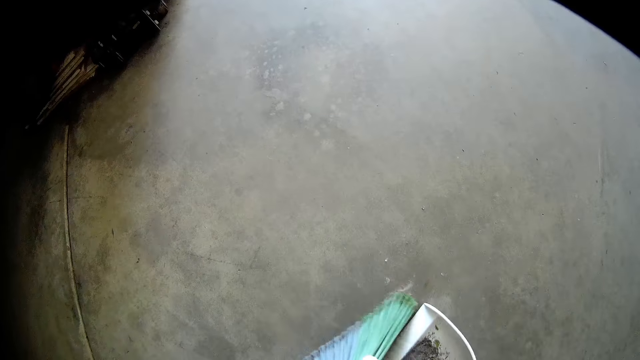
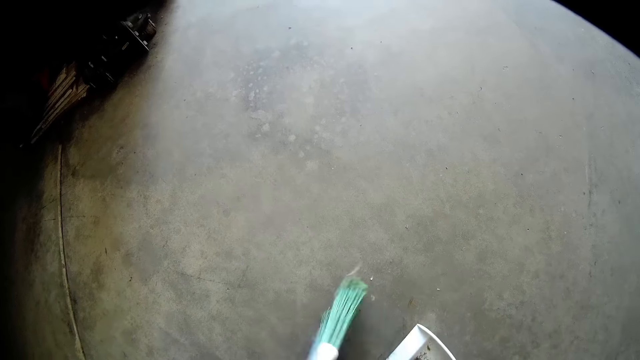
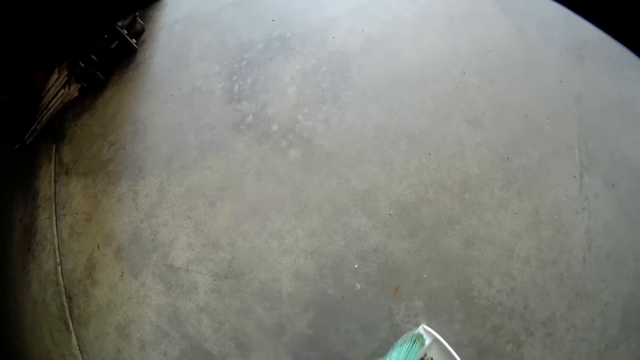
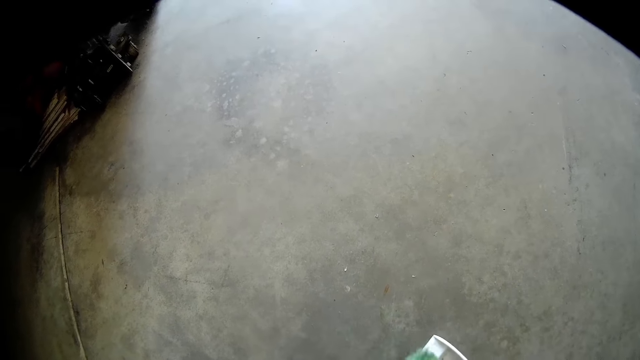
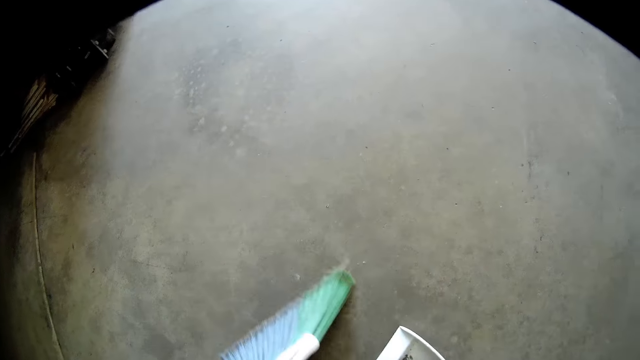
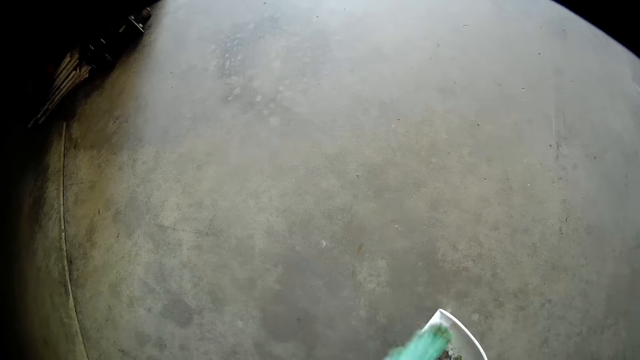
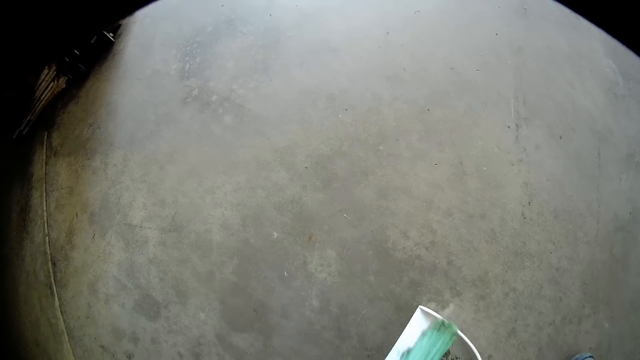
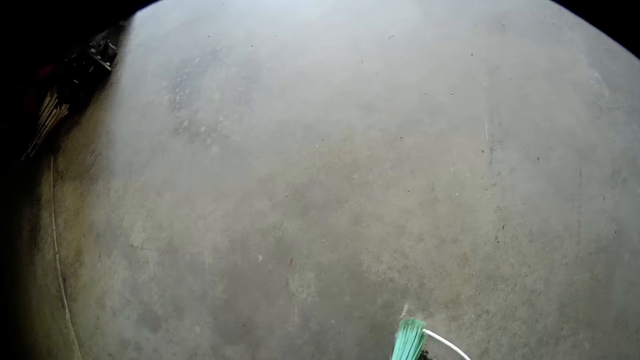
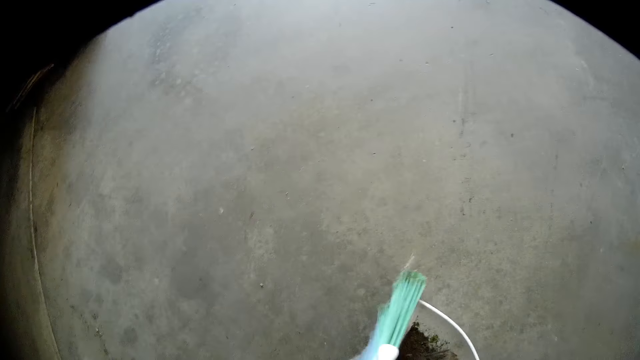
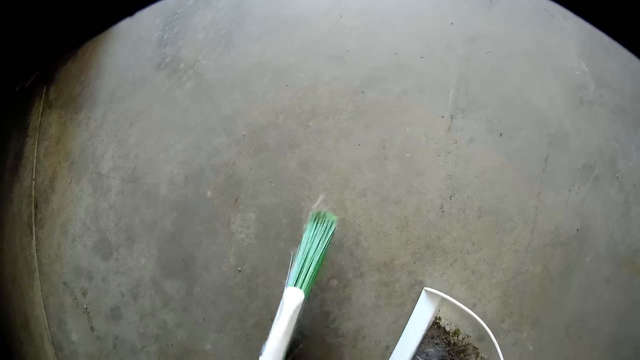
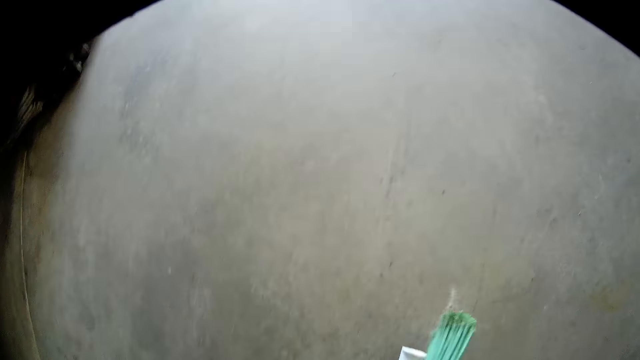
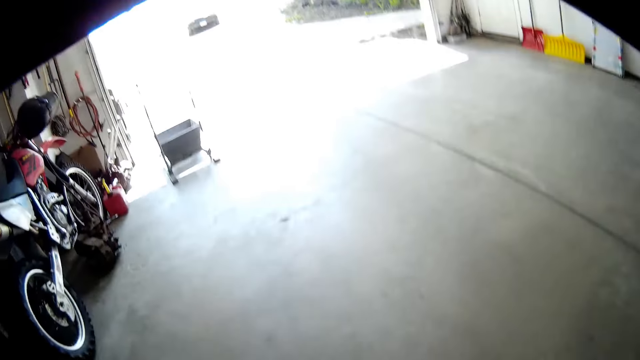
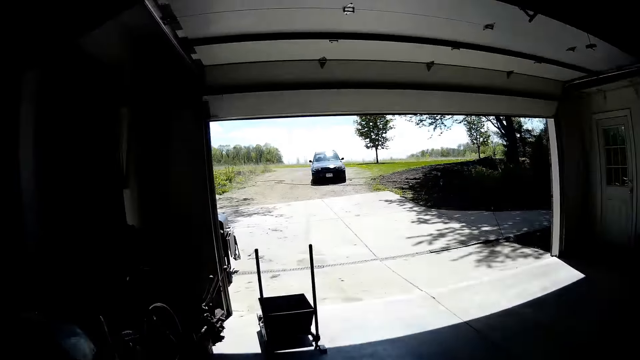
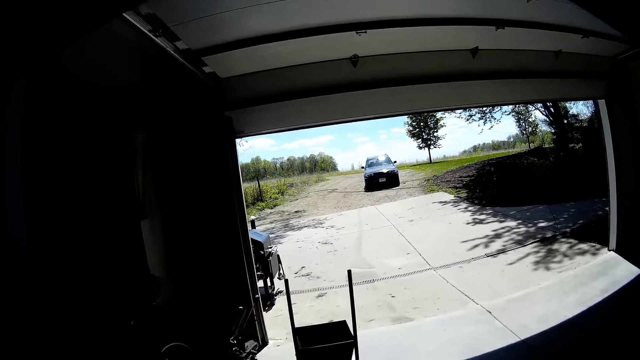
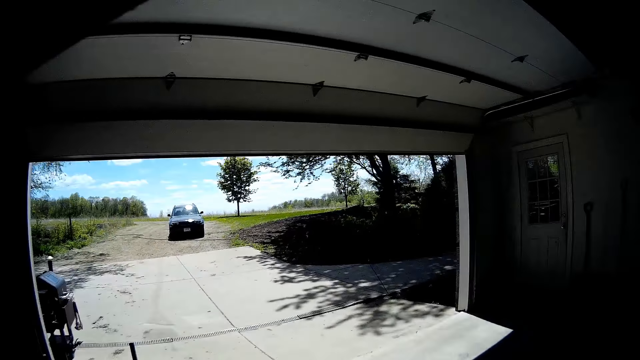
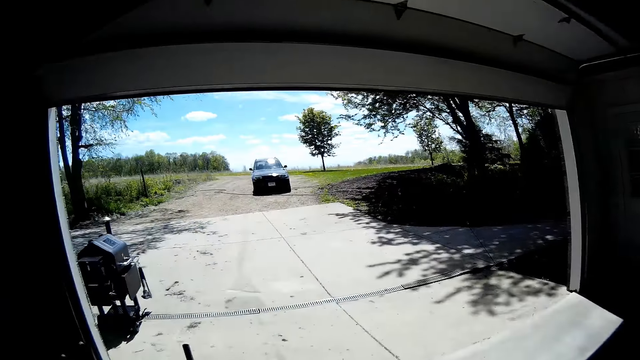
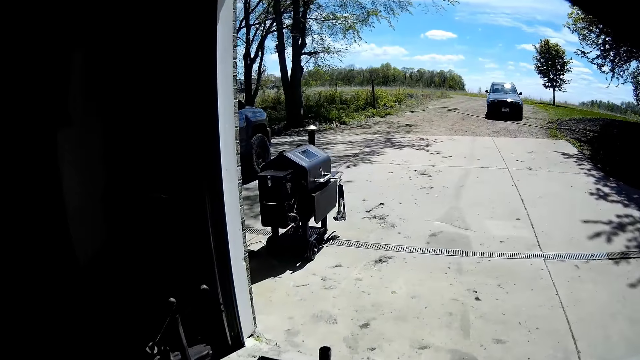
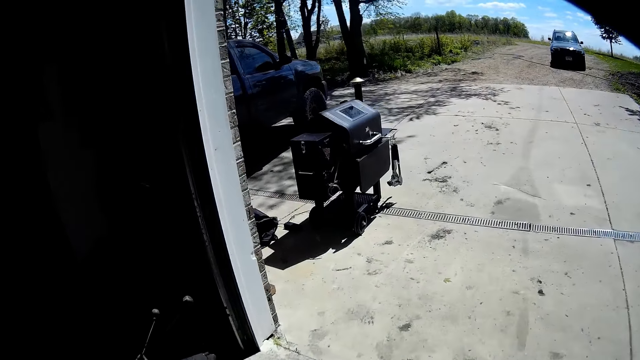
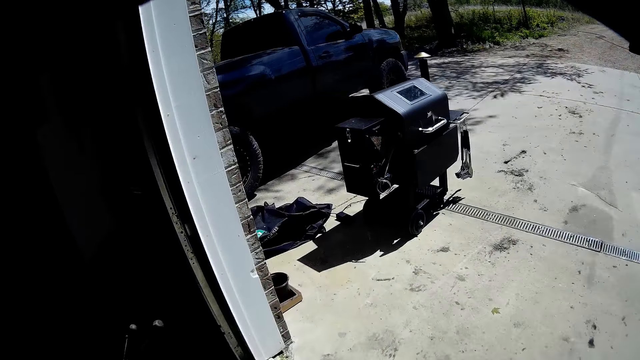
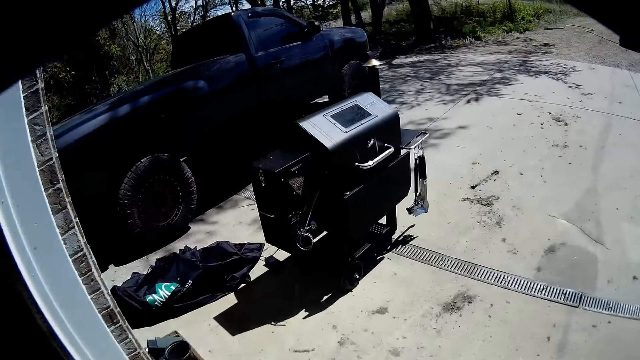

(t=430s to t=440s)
The camera wearer packs the dirt with a dustpan in his right hand. He walks towards a dustbin. He walks outside the garage.

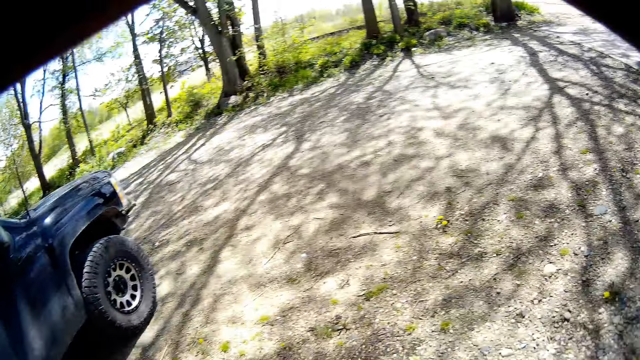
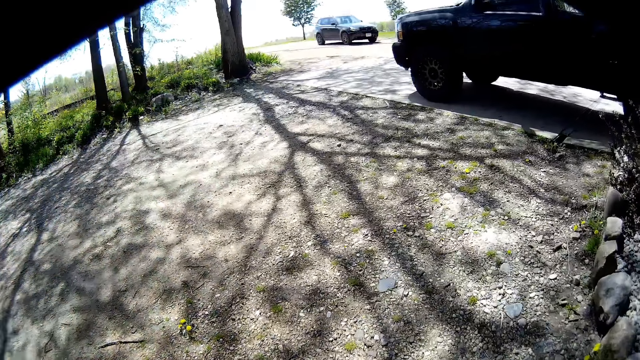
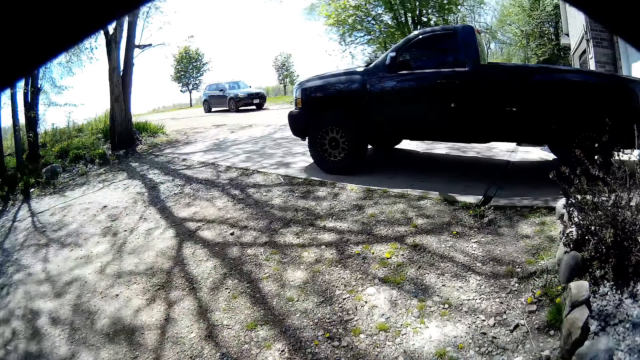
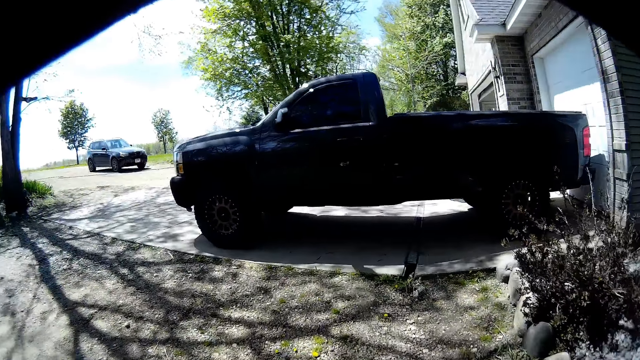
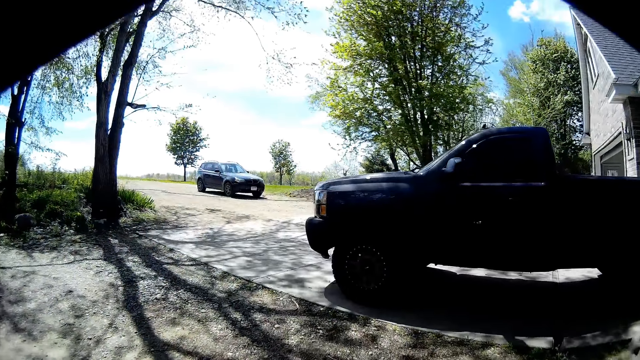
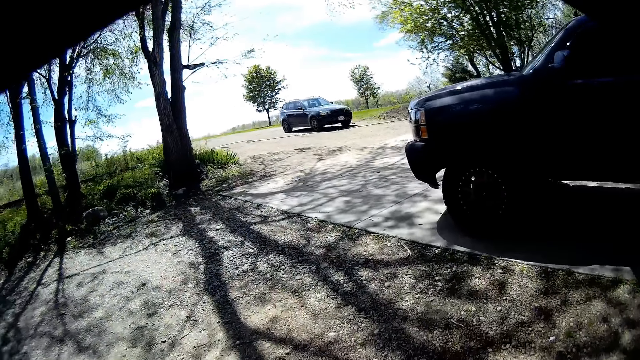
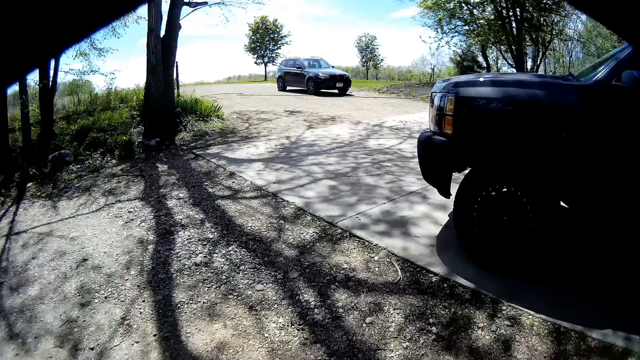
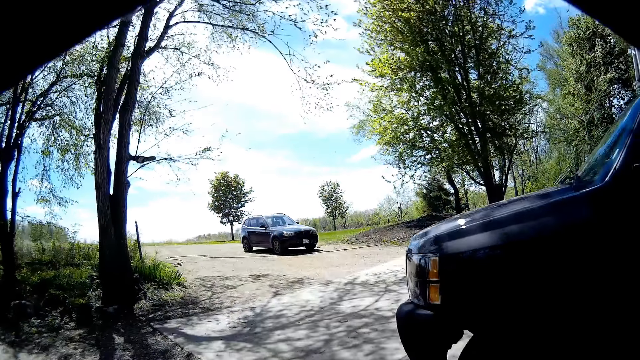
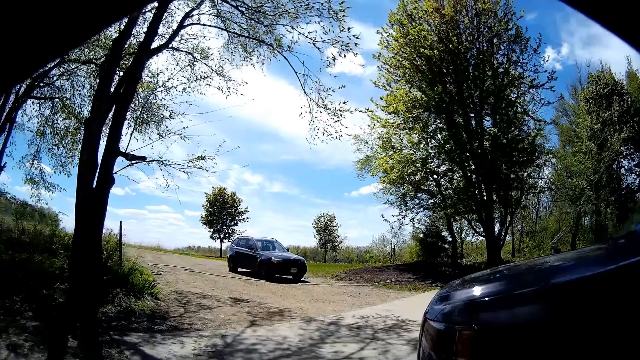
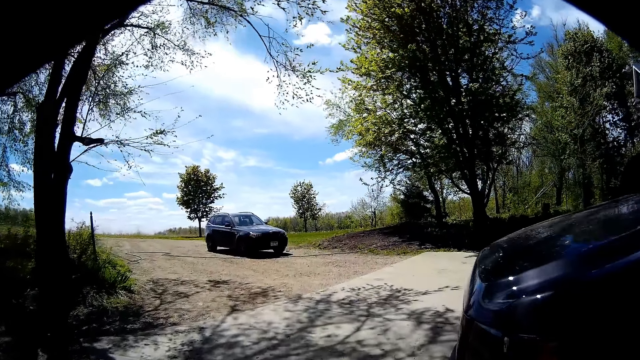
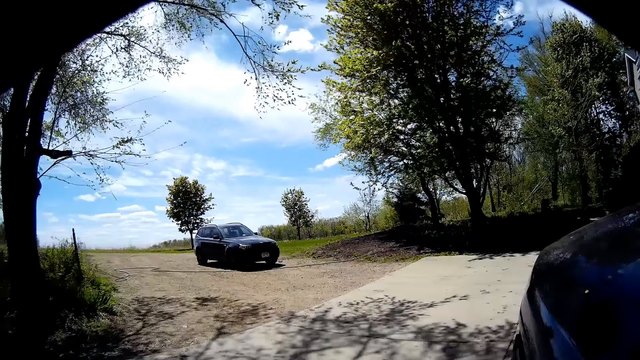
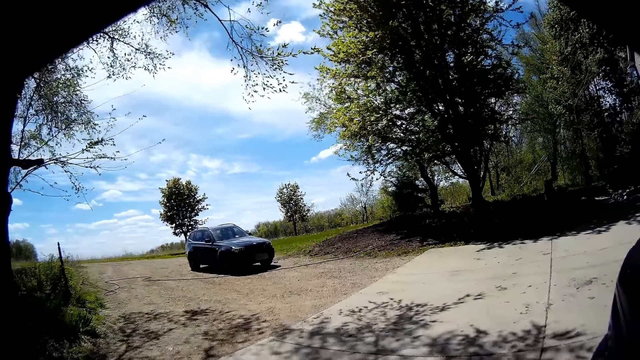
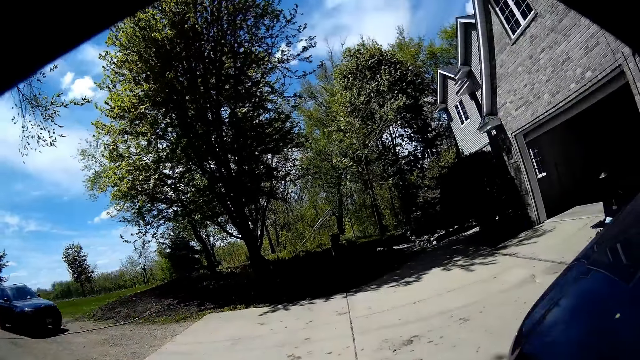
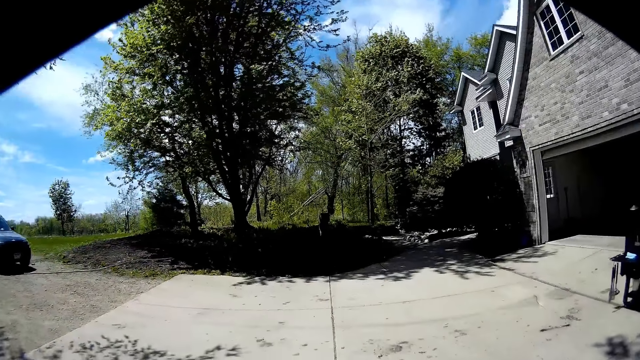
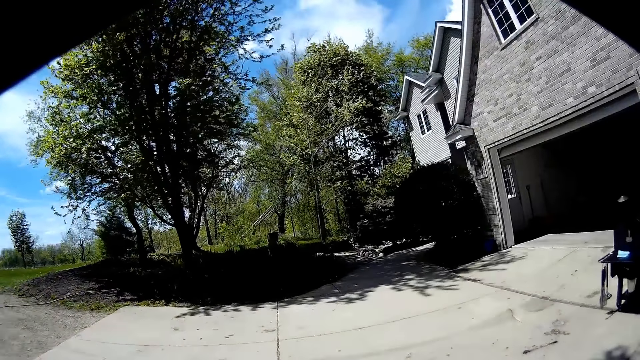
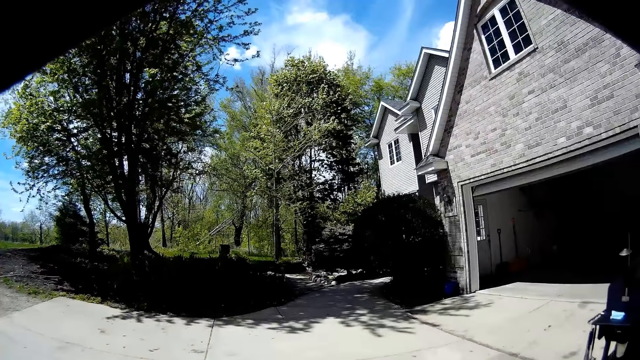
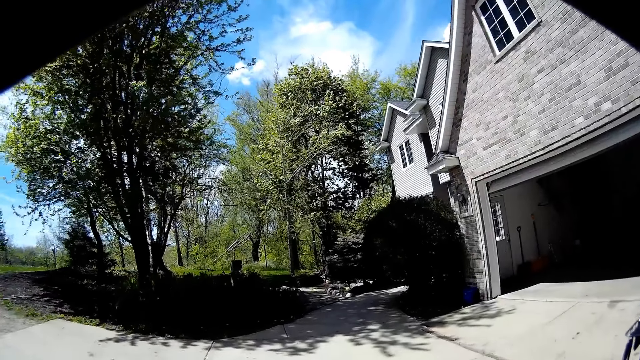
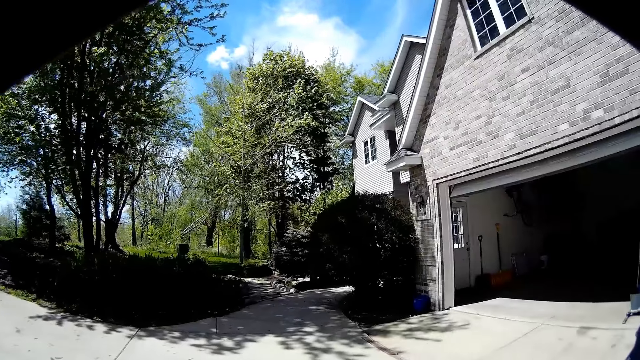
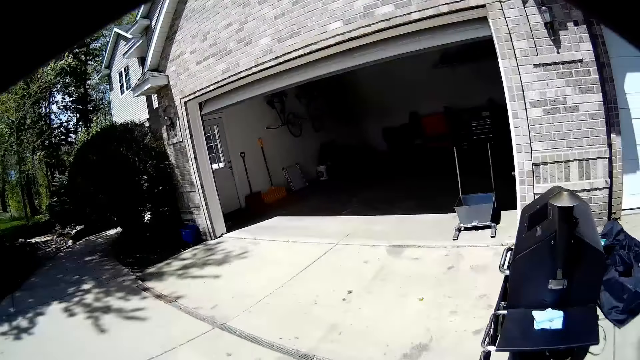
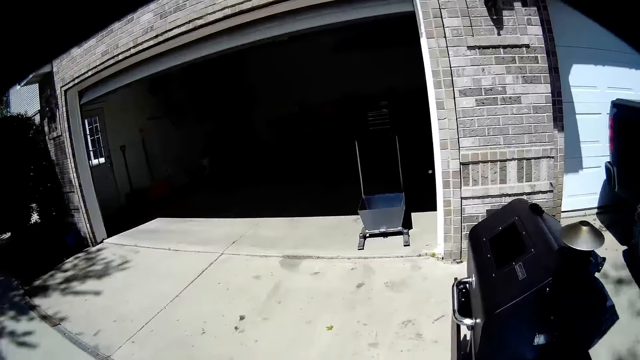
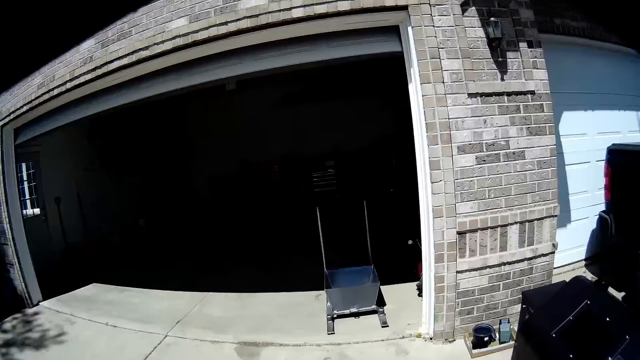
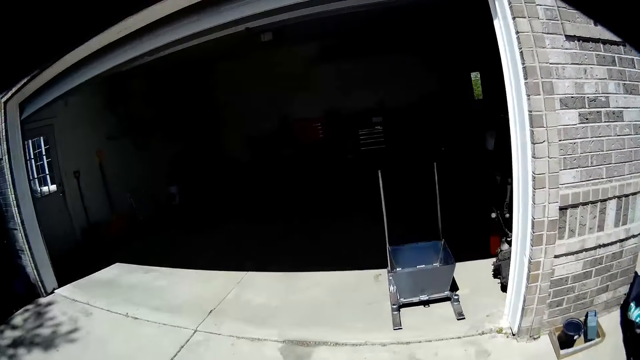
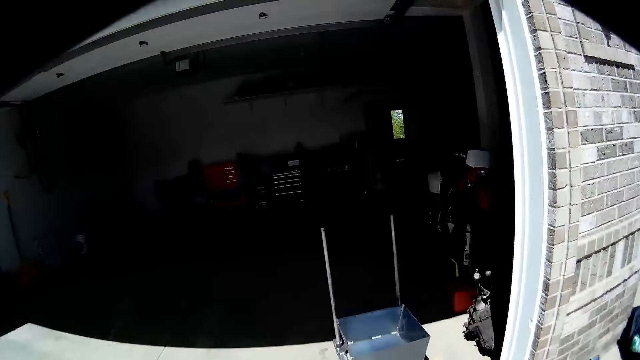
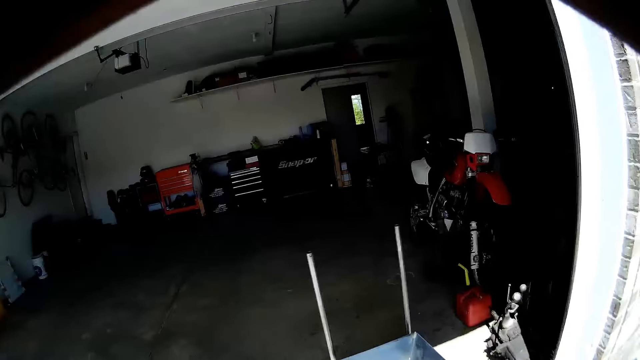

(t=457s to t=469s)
The camera wearer walks towards the garage.
